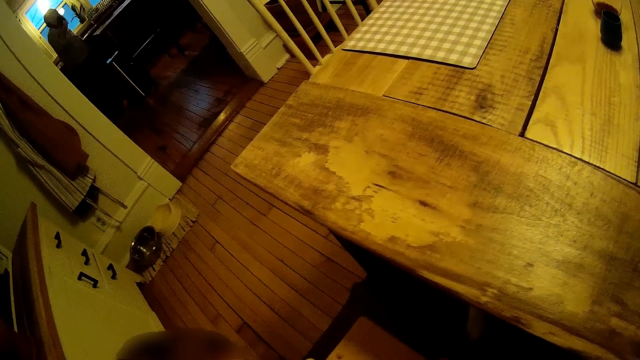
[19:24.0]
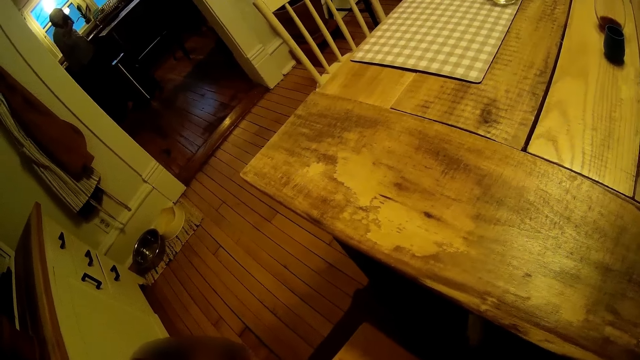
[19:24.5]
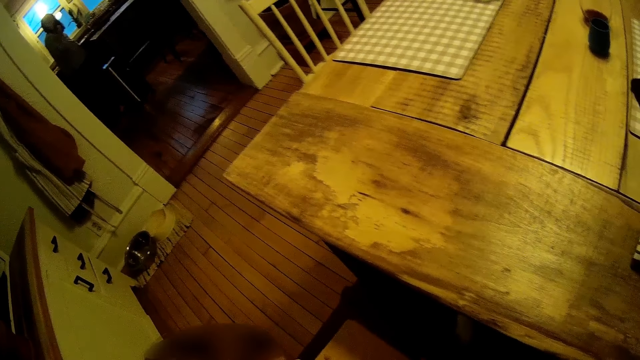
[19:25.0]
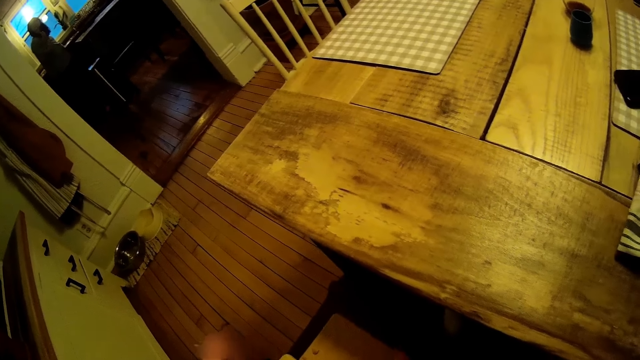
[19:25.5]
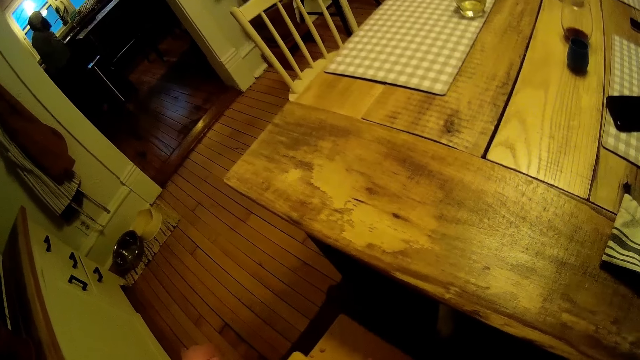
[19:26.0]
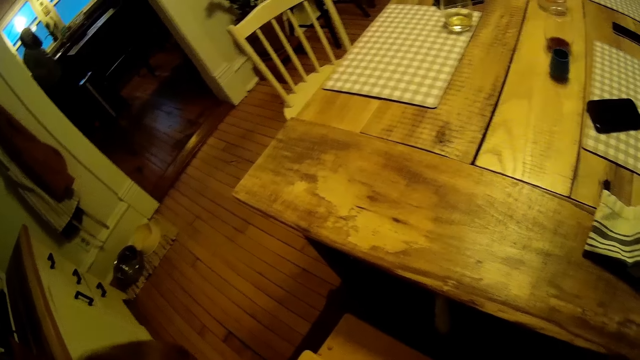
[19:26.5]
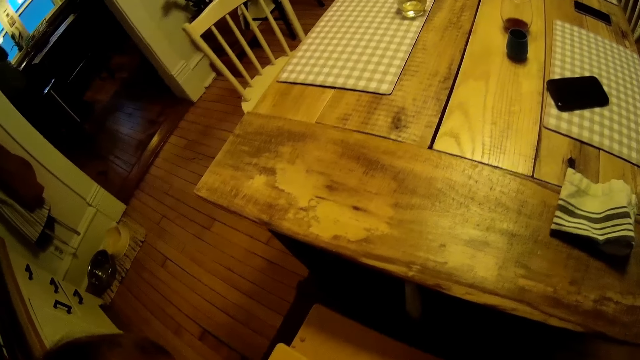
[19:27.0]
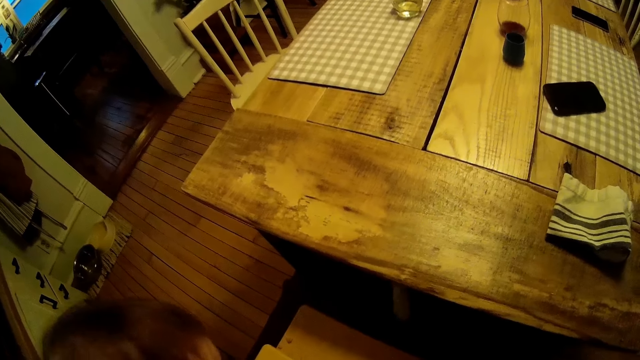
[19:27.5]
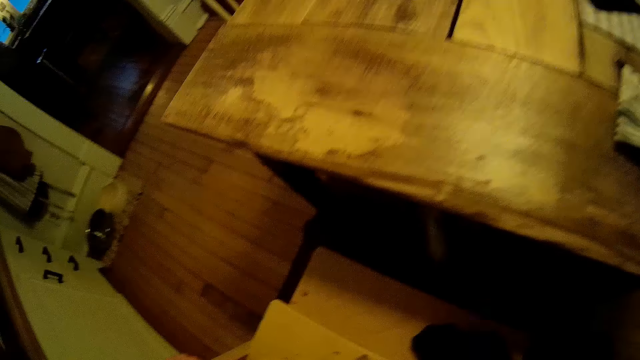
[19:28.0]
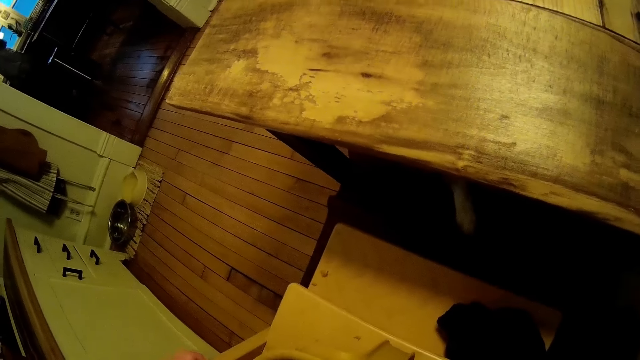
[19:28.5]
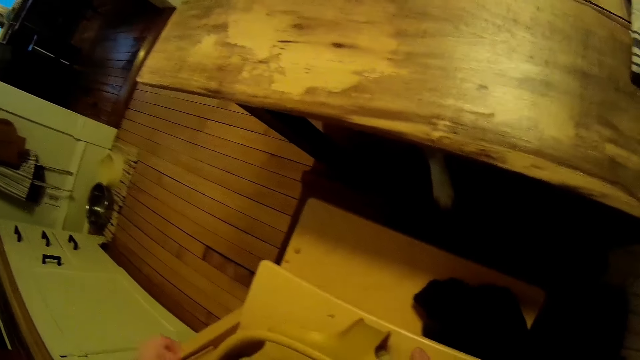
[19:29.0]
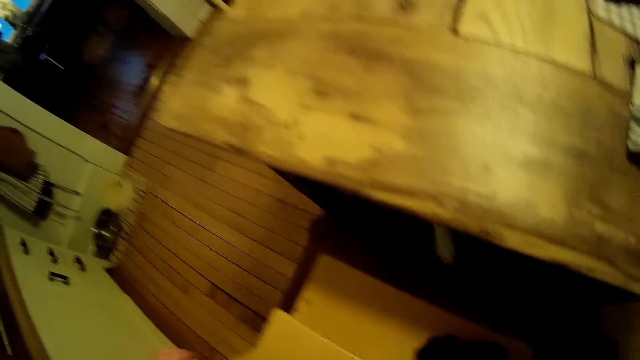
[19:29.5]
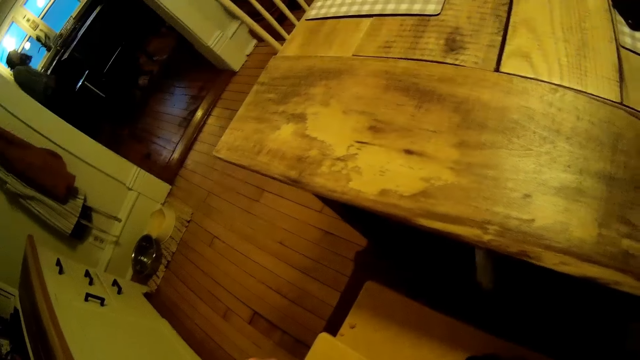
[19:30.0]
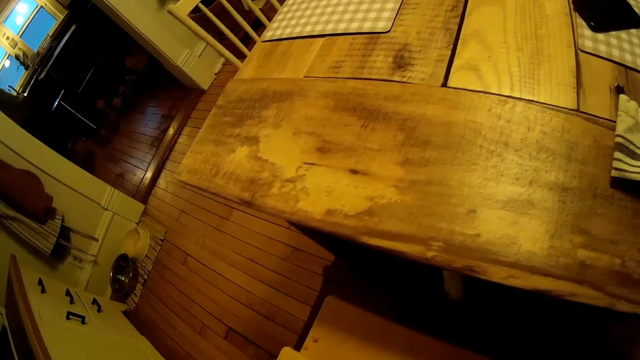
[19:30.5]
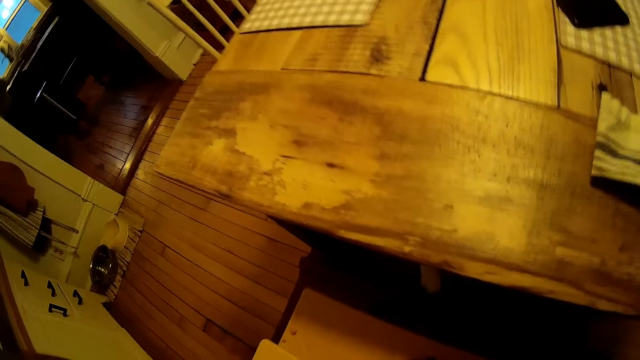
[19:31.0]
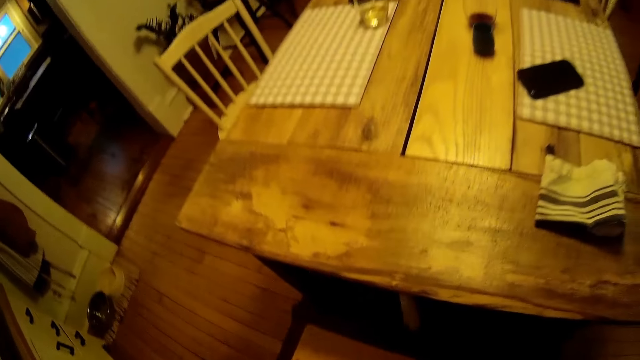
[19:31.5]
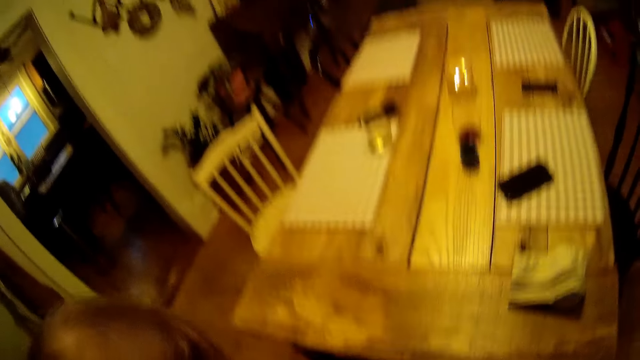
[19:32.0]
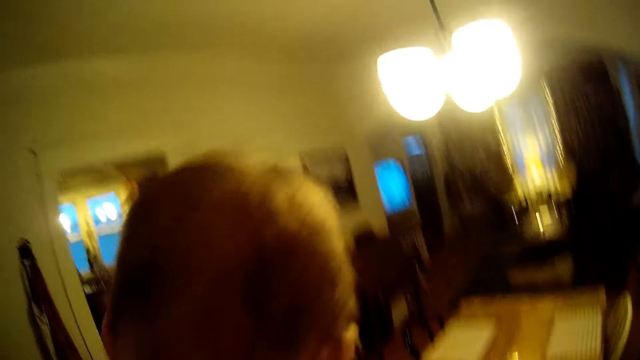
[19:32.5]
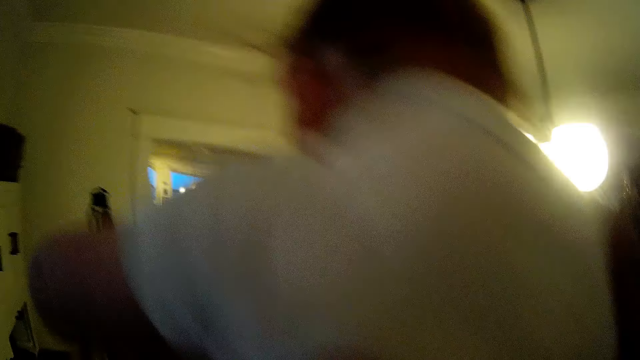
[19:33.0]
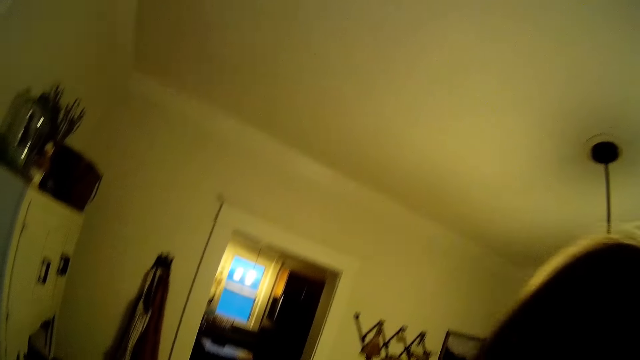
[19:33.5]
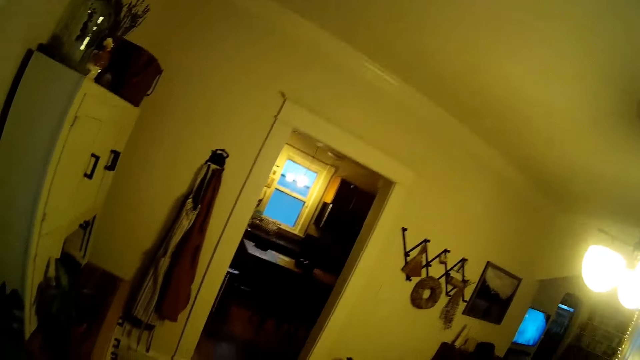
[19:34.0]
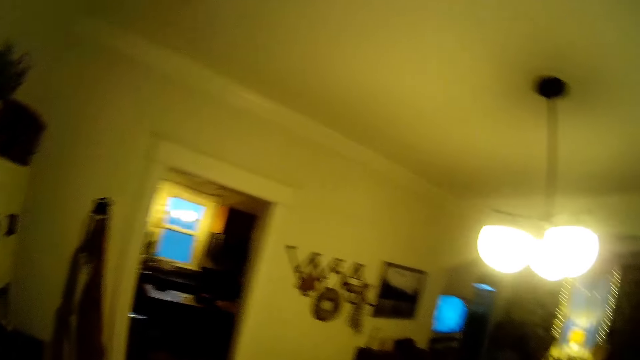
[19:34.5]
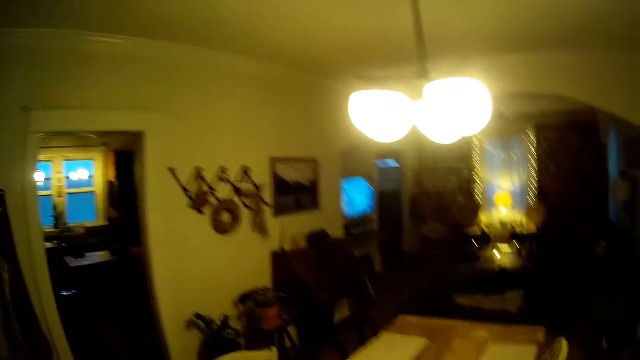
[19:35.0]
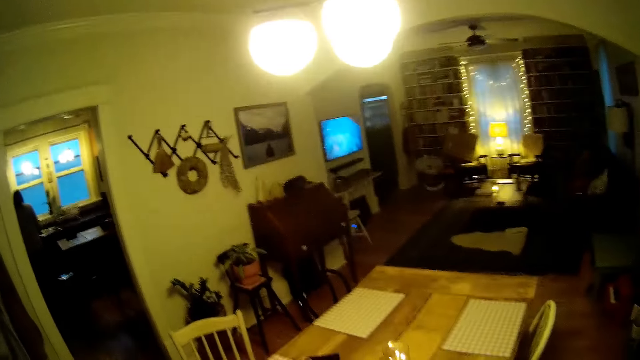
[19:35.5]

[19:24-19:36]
The camera wearer carries the child with both hands. They lift the child.

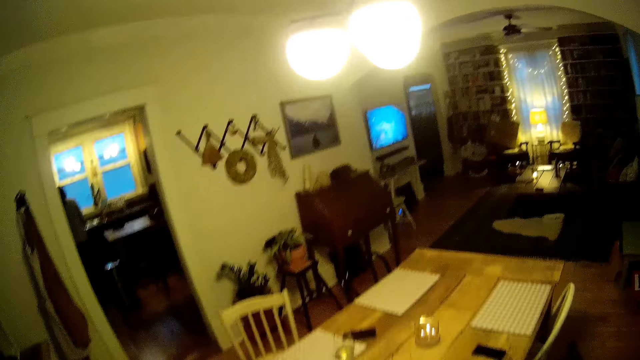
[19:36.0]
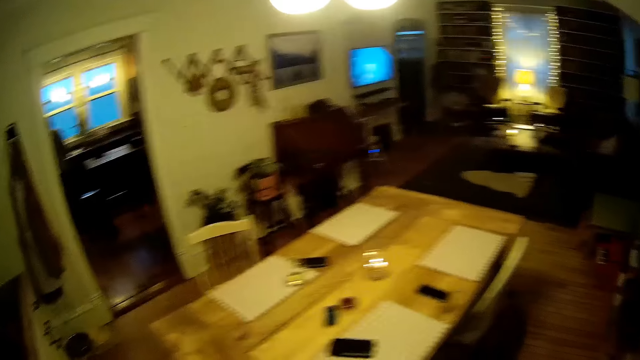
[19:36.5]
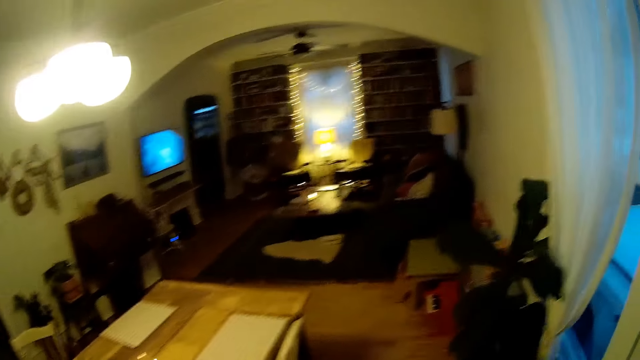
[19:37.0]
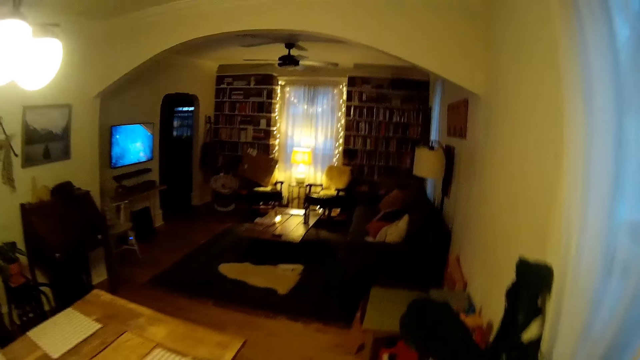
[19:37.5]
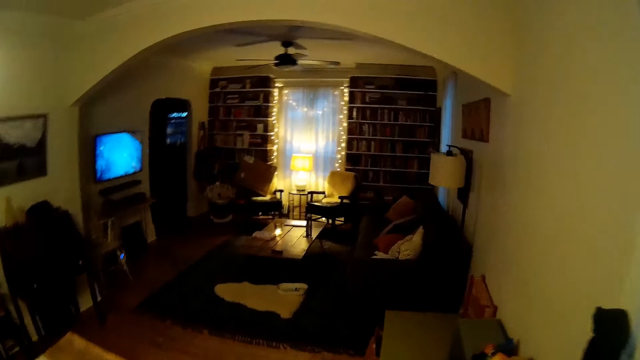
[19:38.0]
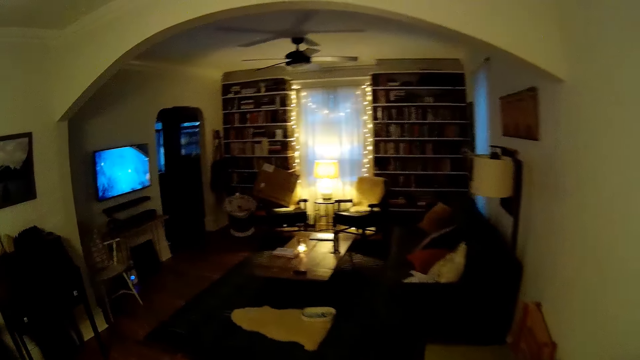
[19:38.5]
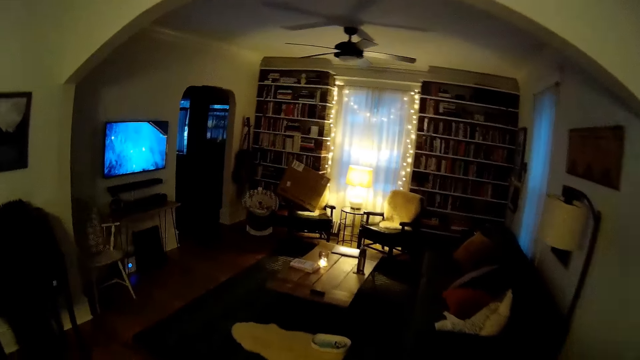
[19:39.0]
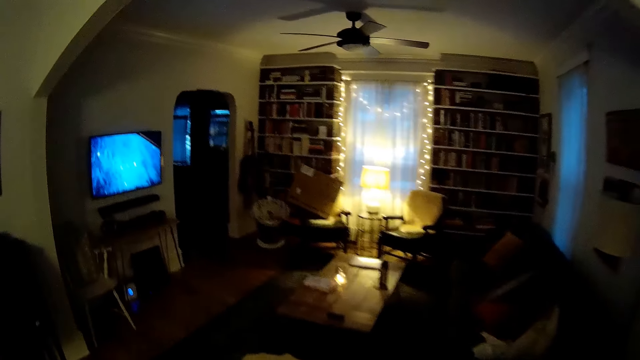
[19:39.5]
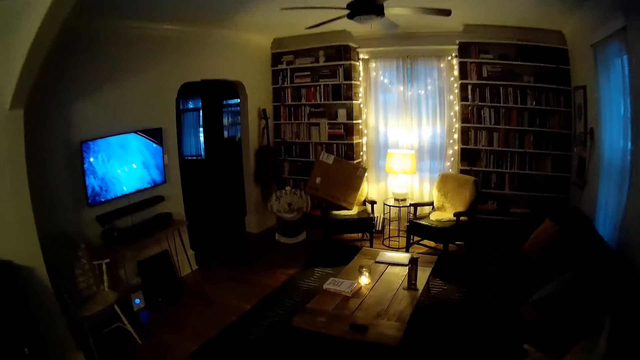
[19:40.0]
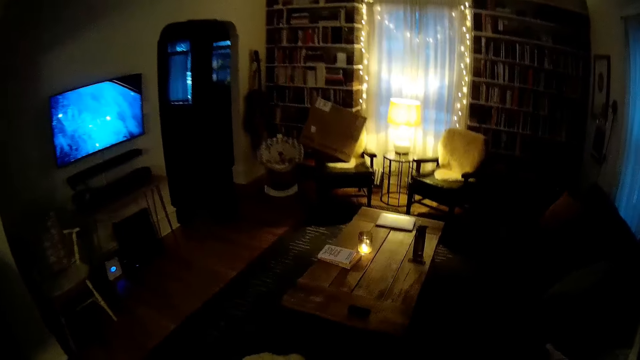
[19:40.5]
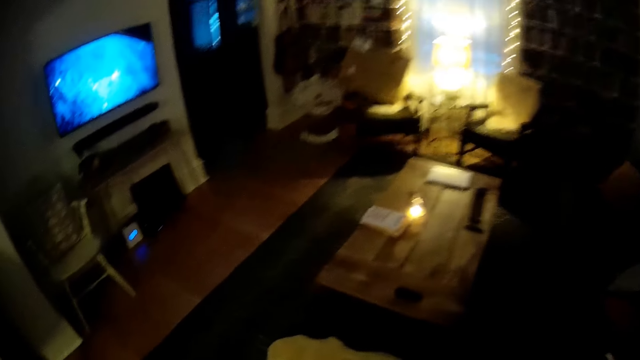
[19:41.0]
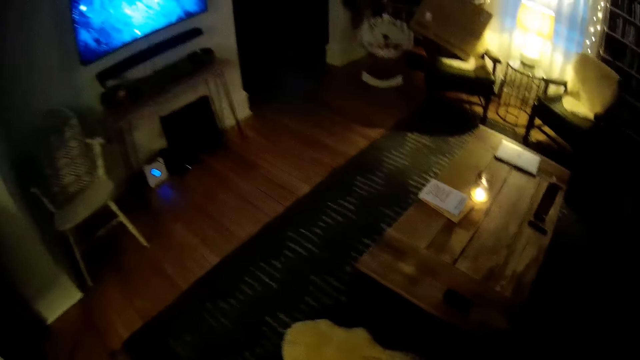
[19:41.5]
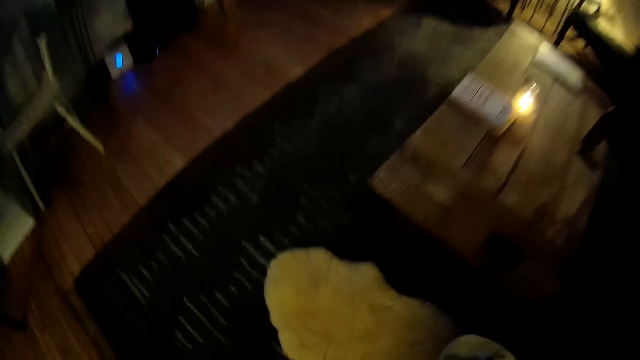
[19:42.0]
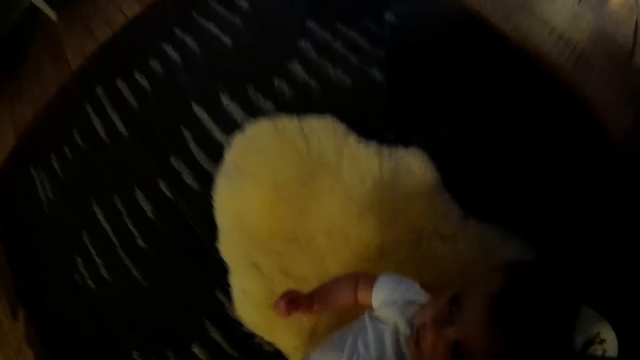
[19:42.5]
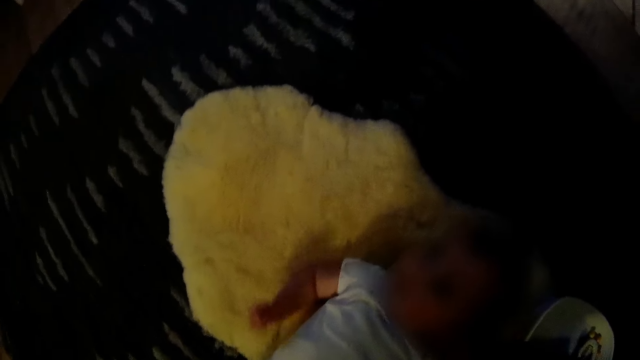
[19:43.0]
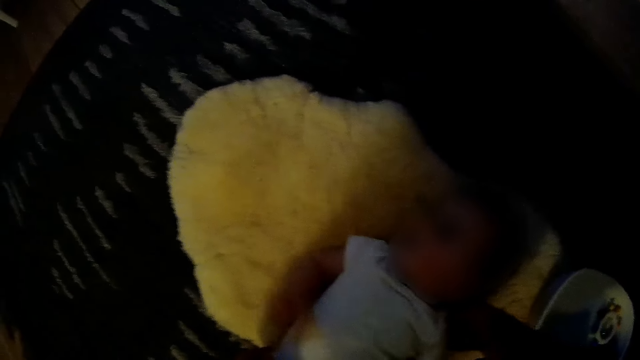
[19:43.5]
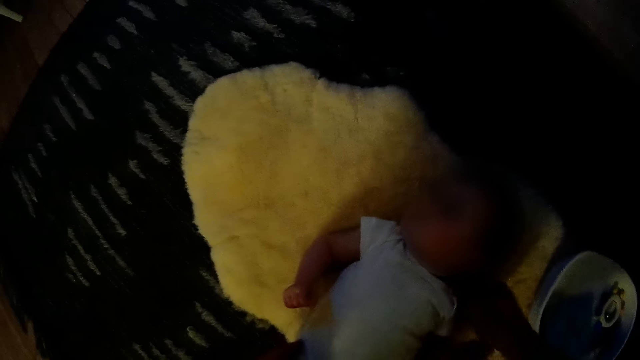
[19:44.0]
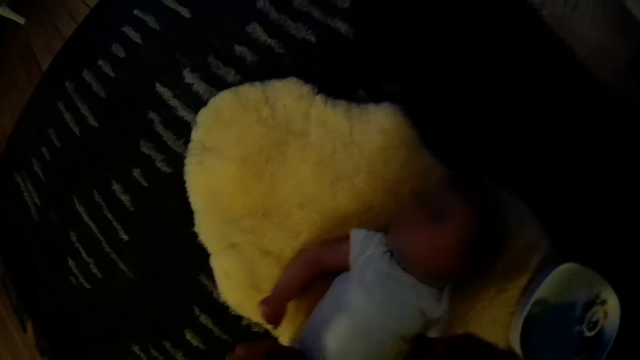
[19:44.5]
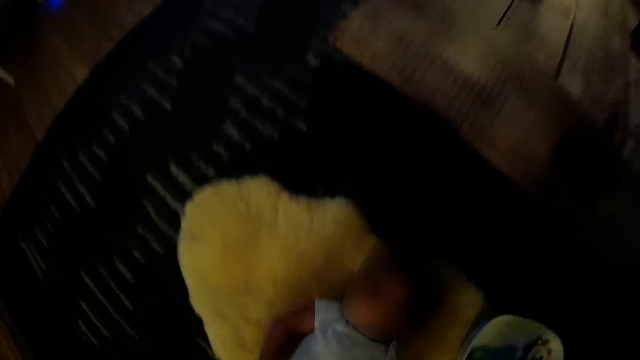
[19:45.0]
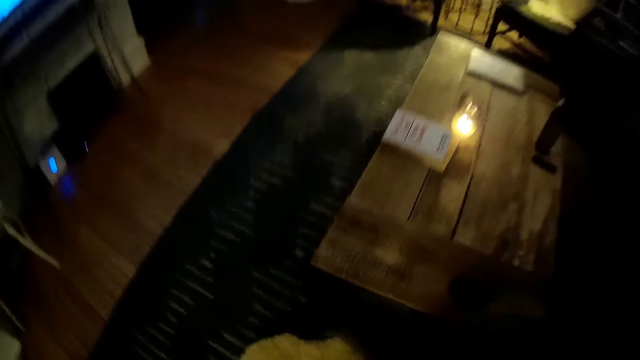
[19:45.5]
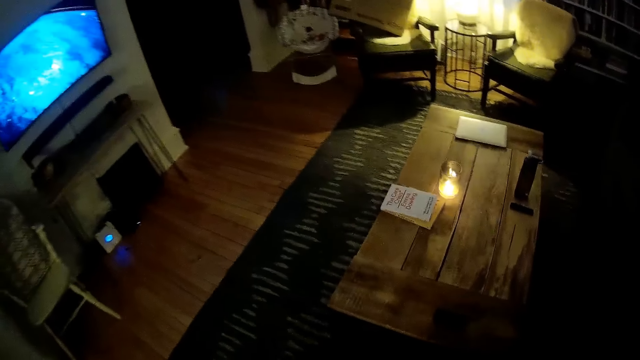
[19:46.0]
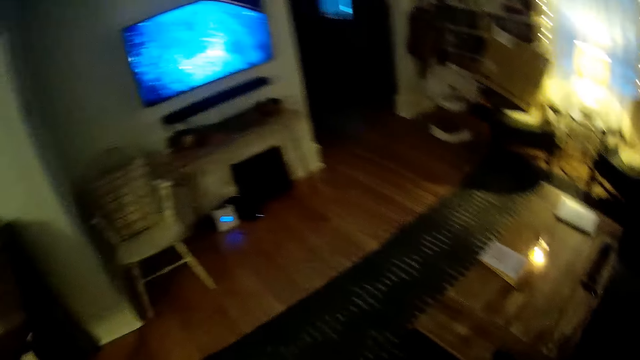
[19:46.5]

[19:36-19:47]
The camera wearer walks towards the living room from the dining room with the child in both hands. They drop the child on a white rug on the floor with both hands. They speak to the child.
